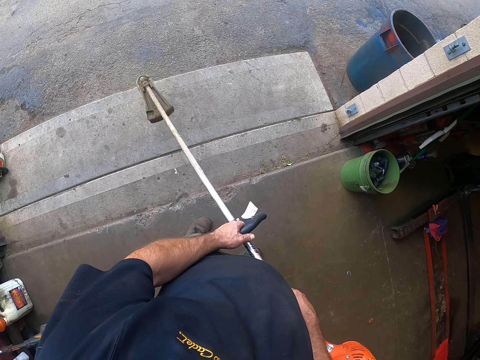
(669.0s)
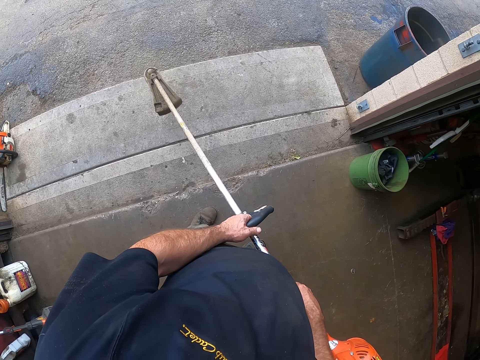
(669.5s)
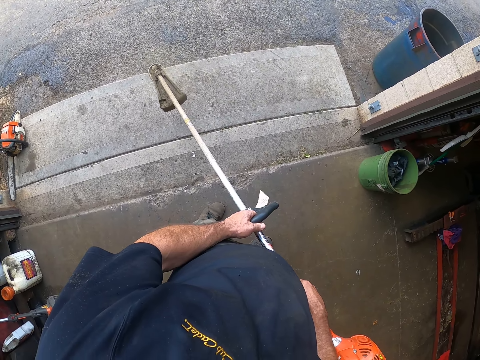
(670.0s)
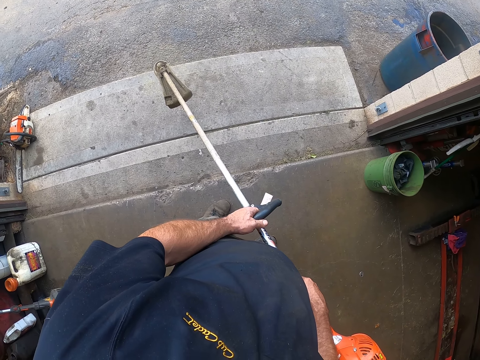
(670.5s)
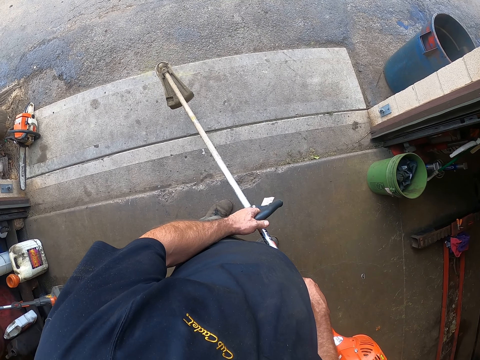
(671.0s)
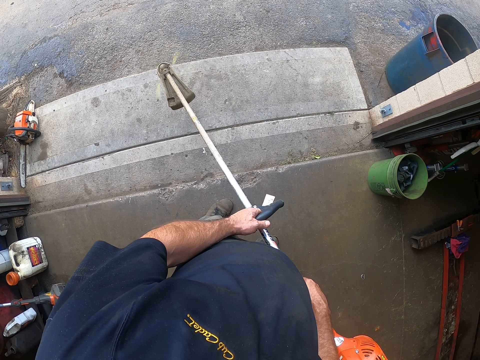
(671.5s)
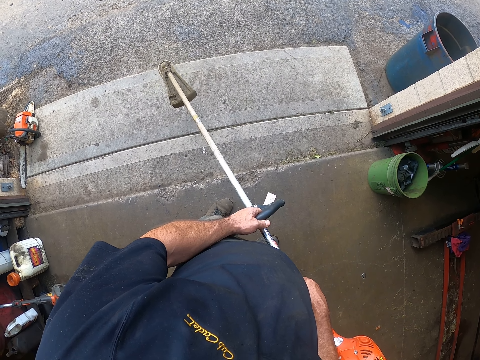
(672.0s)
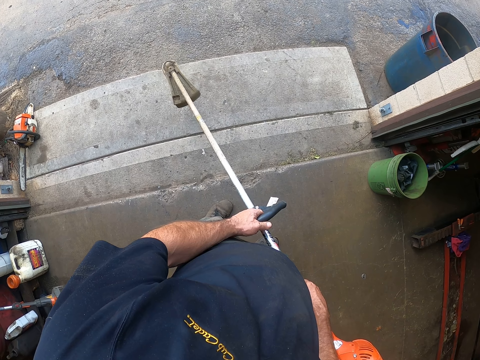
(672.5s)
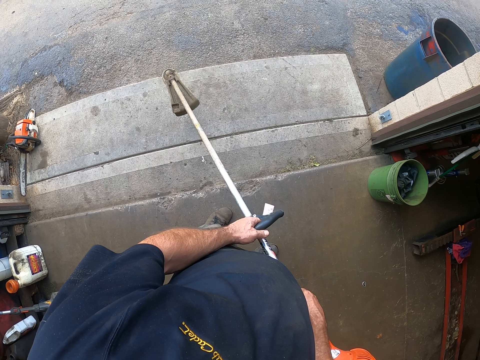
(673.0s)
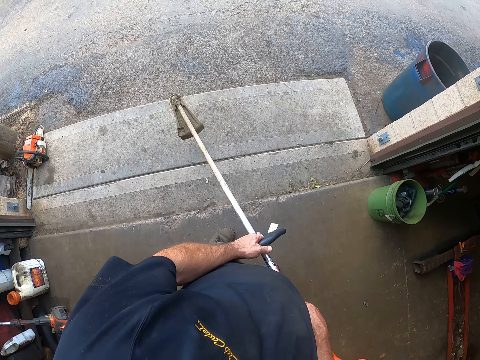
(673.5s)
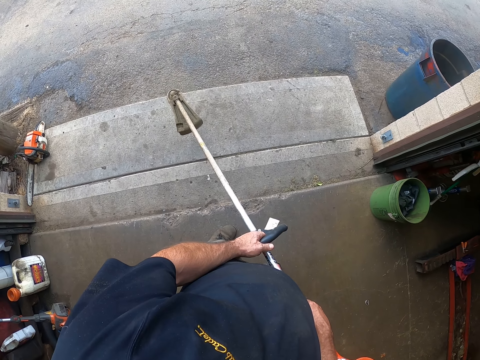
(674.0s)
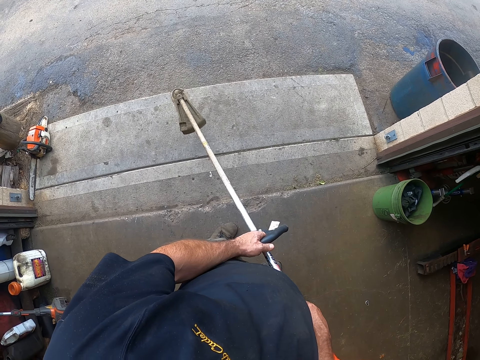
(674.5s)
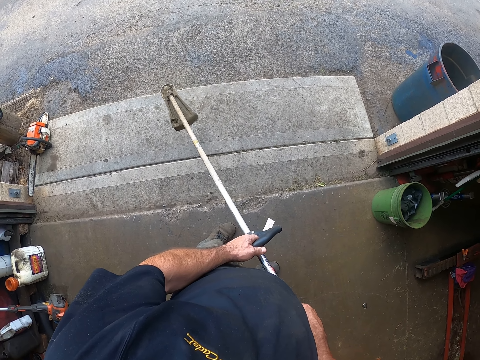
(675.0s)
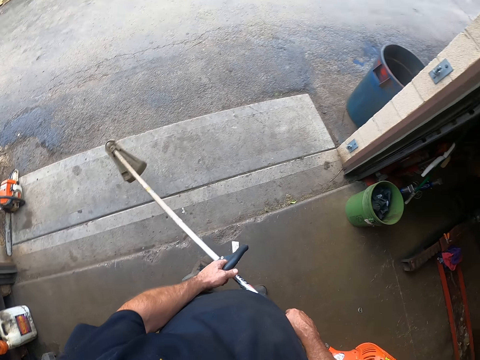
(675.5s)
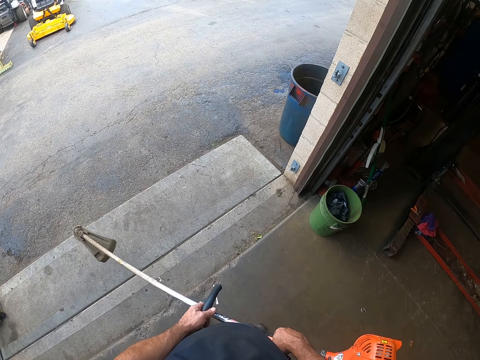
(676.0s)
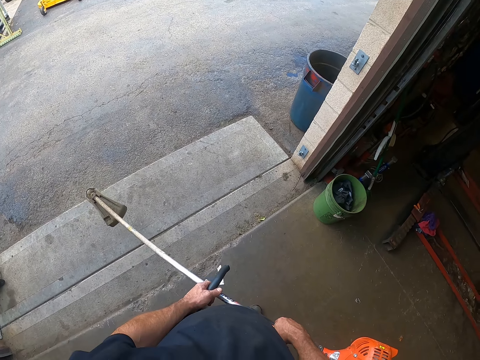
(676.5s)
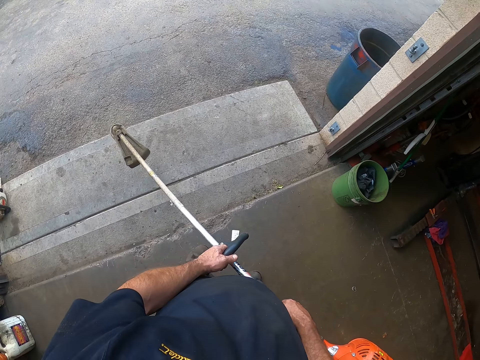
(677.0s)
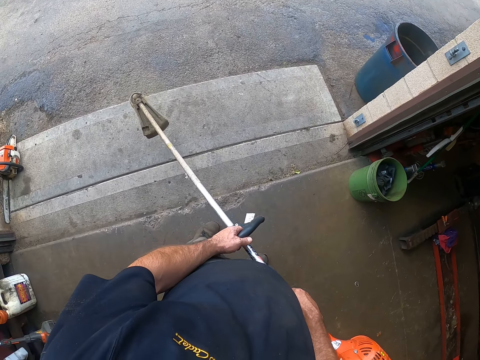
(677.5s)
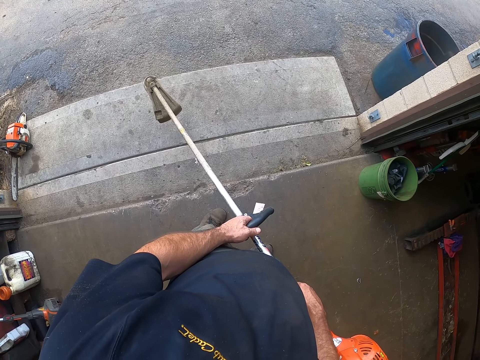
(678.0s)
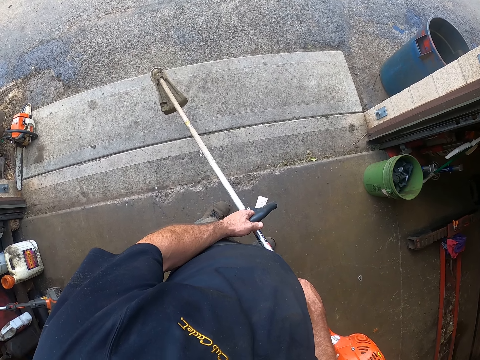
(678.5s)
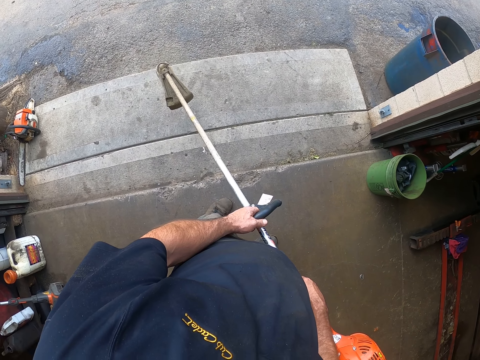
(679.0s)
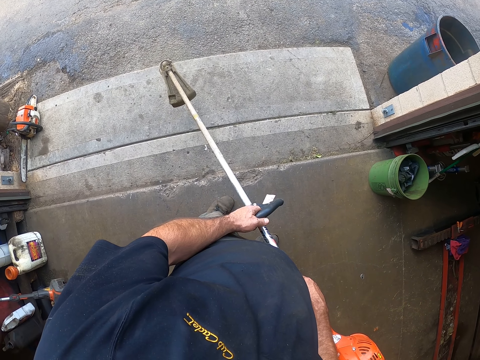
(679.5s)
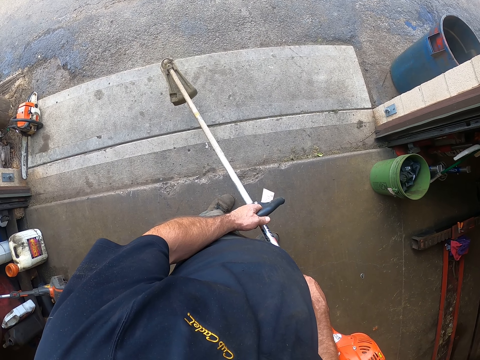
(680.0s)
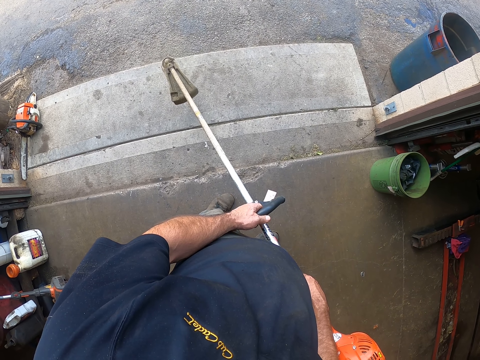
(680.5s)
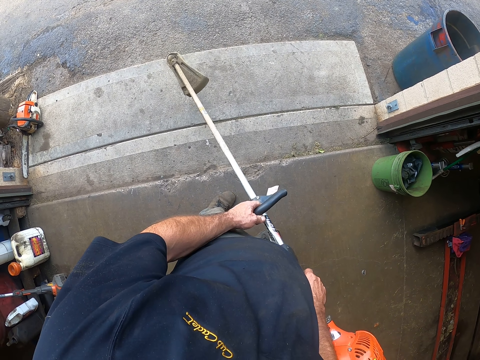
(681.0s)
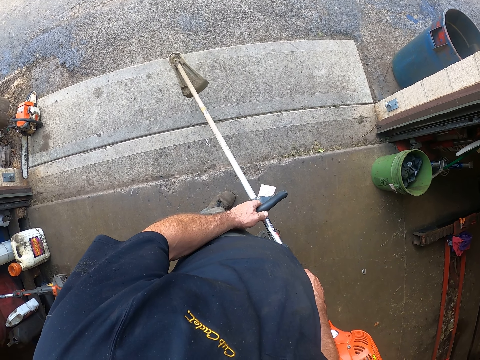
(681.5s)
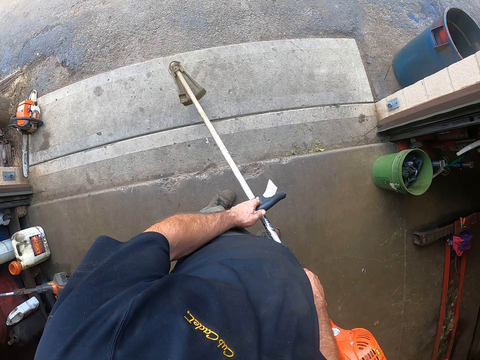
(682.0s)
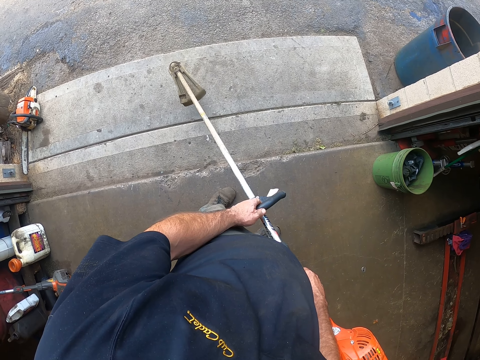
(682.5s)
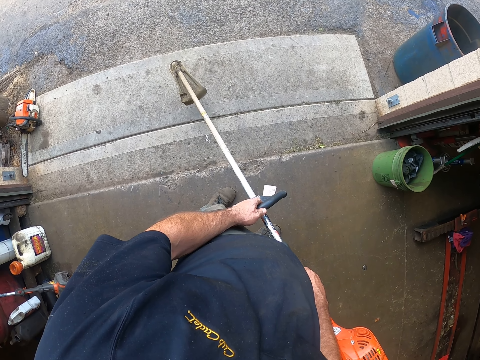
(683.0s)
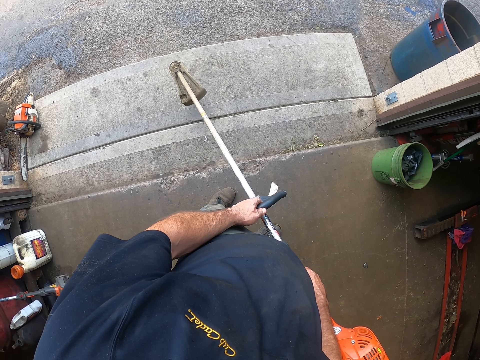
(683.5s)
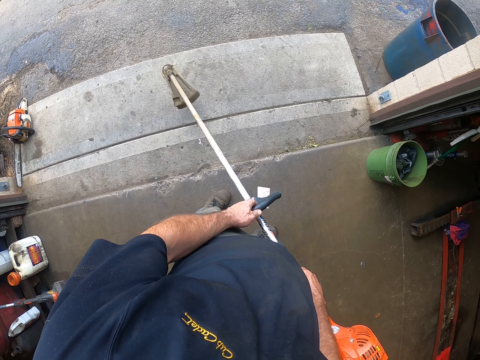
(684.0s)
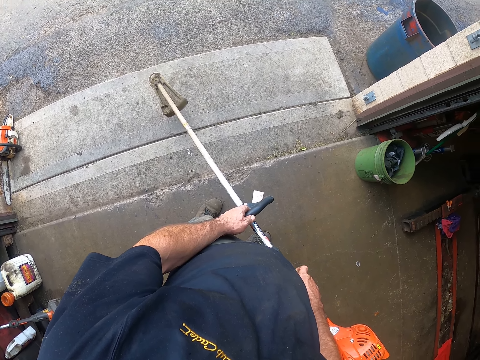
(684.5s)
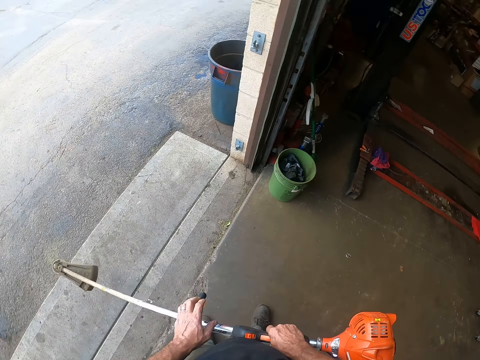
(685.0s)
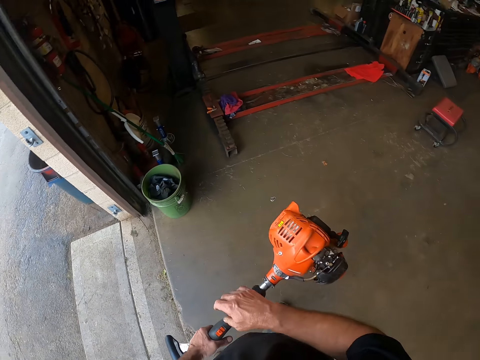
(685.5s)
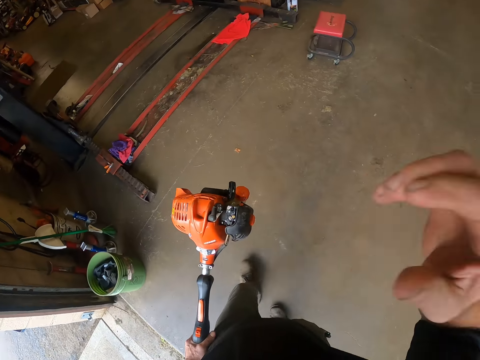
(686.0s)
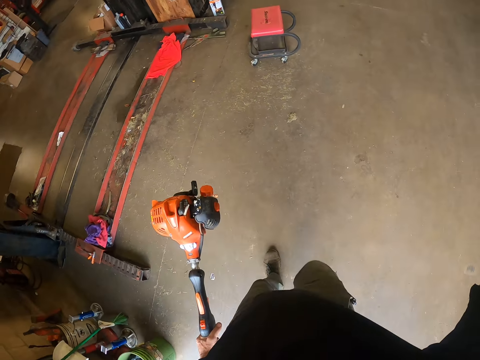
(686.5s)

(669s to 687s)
The camera wearer stands at the doorway. He looks around. He walks back in the warehouse. He touches the head gear on his head with his right hand.
